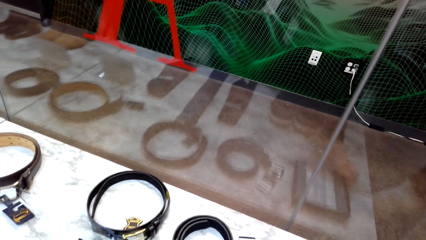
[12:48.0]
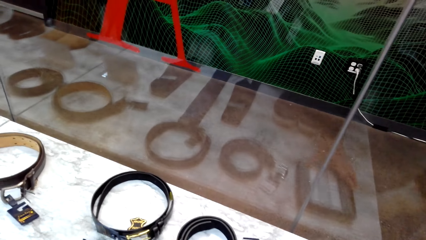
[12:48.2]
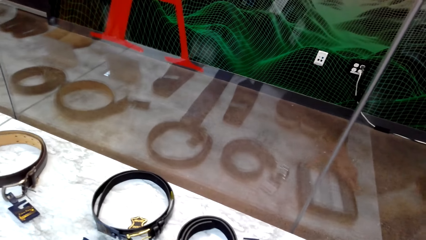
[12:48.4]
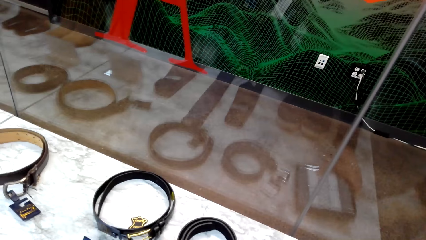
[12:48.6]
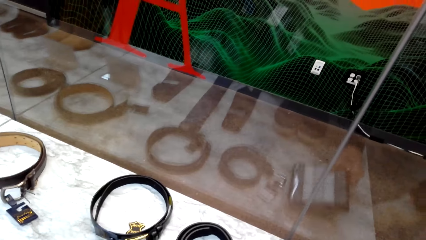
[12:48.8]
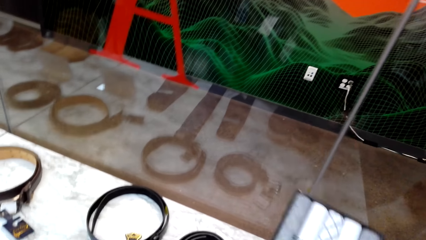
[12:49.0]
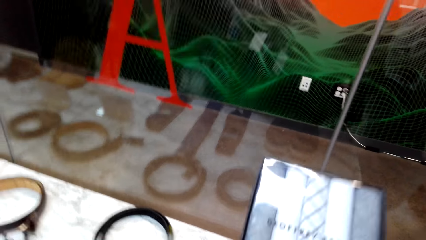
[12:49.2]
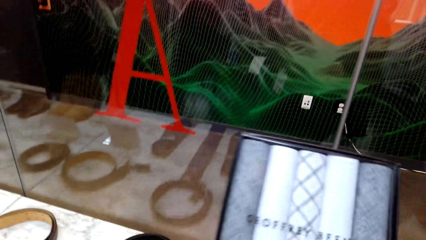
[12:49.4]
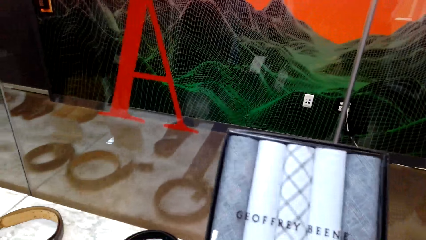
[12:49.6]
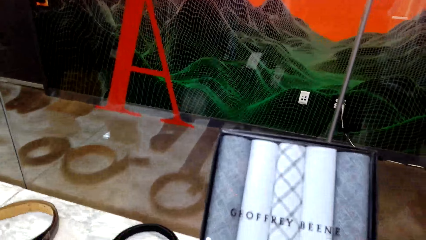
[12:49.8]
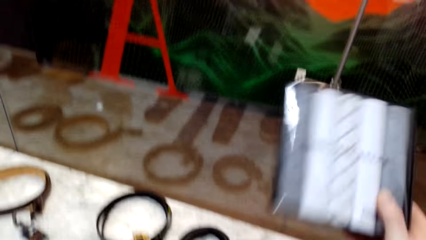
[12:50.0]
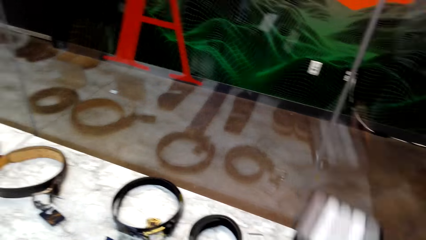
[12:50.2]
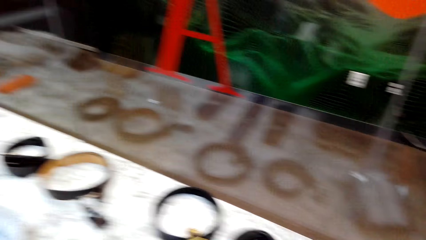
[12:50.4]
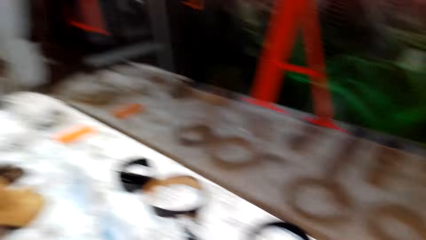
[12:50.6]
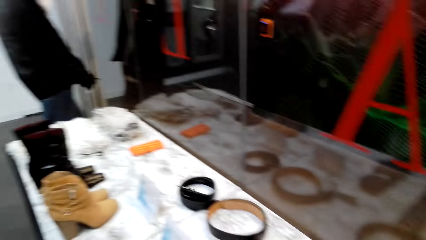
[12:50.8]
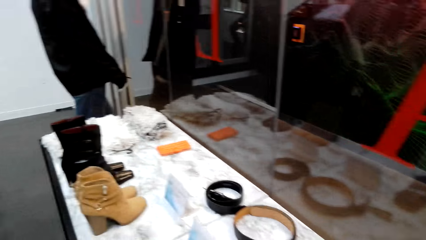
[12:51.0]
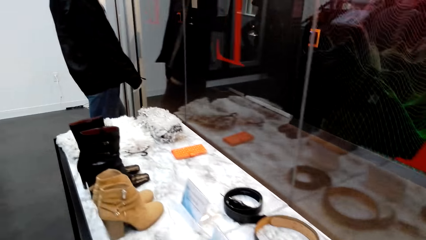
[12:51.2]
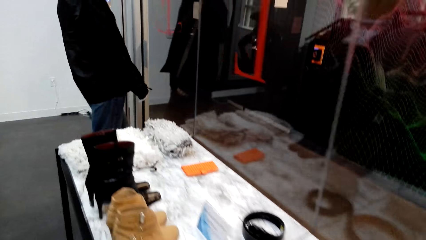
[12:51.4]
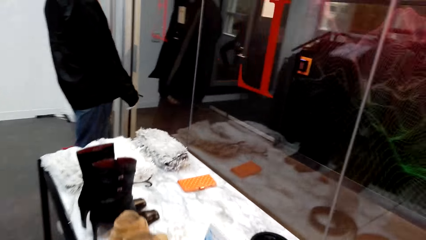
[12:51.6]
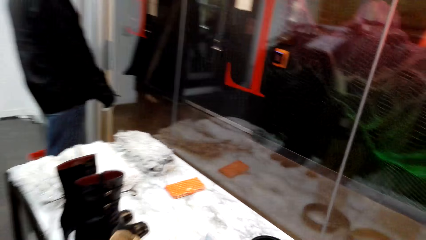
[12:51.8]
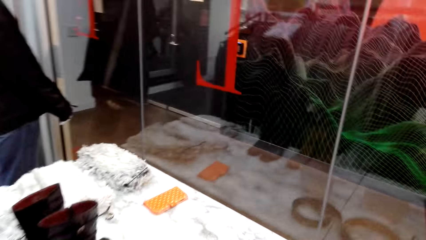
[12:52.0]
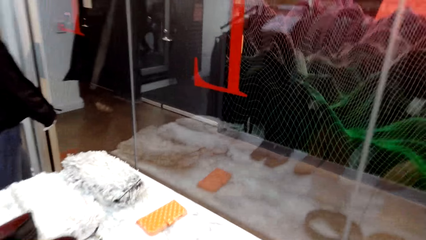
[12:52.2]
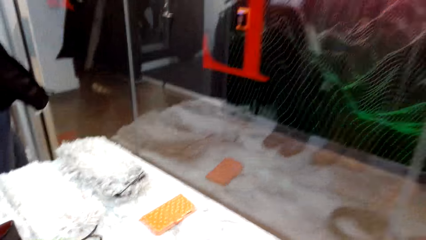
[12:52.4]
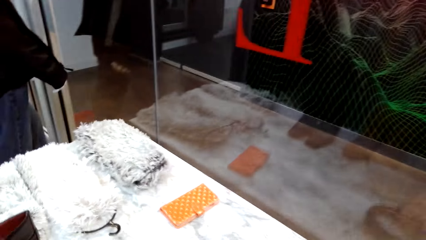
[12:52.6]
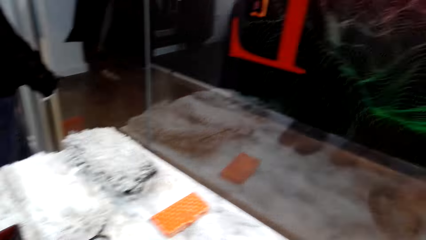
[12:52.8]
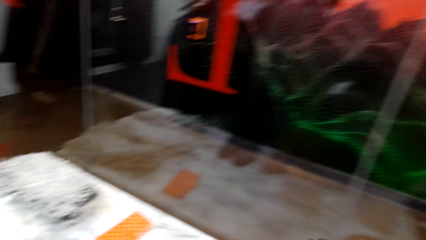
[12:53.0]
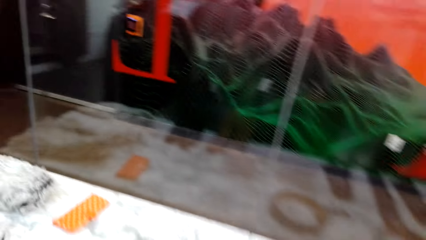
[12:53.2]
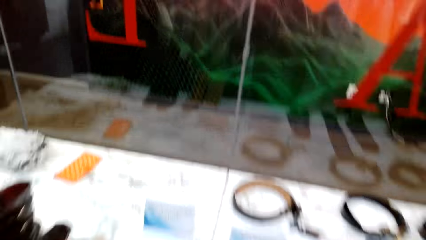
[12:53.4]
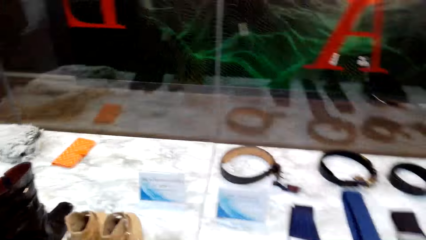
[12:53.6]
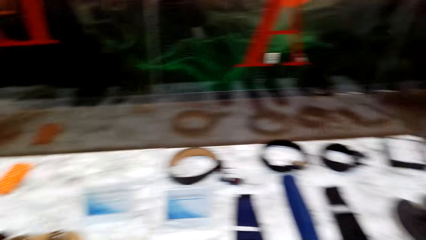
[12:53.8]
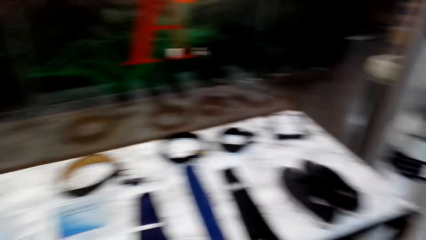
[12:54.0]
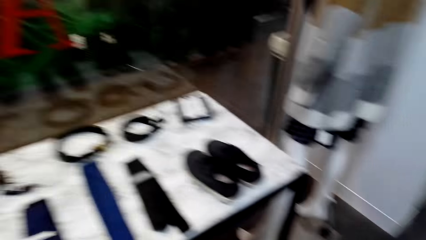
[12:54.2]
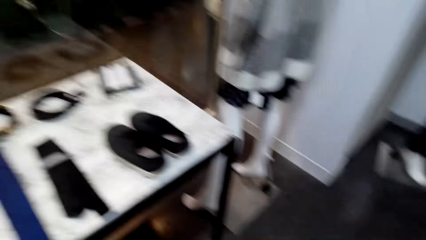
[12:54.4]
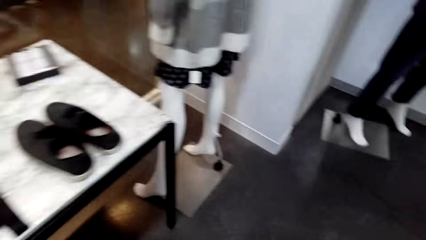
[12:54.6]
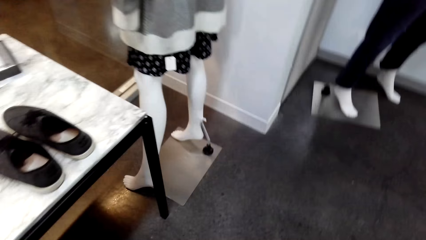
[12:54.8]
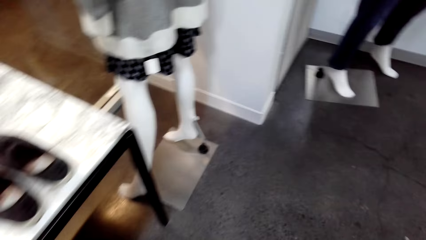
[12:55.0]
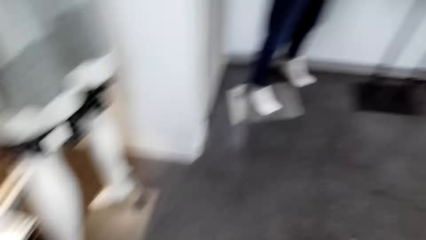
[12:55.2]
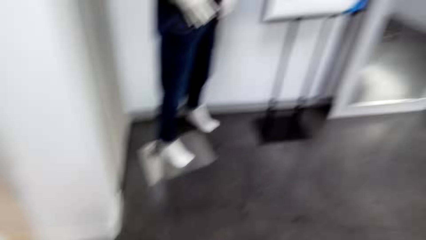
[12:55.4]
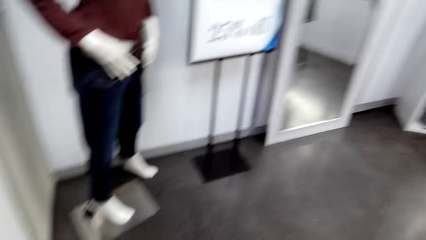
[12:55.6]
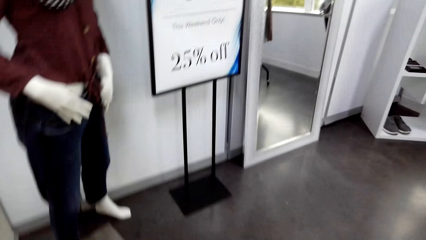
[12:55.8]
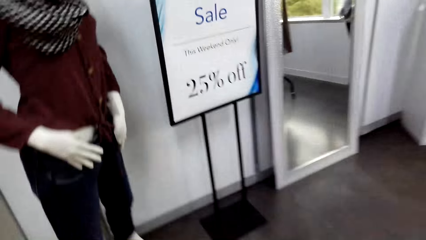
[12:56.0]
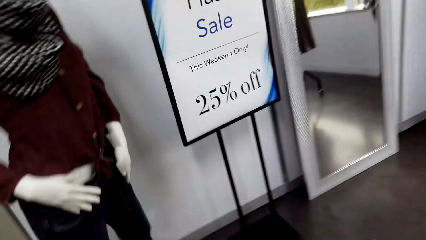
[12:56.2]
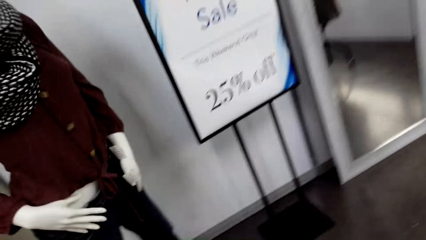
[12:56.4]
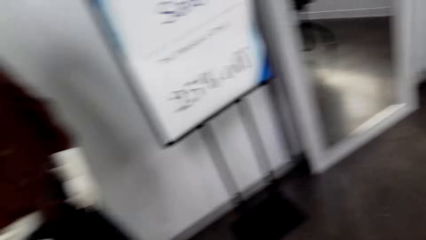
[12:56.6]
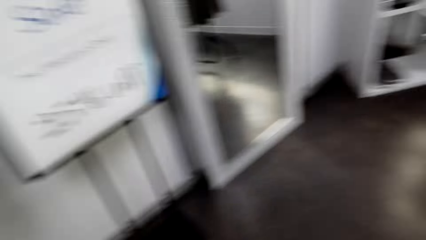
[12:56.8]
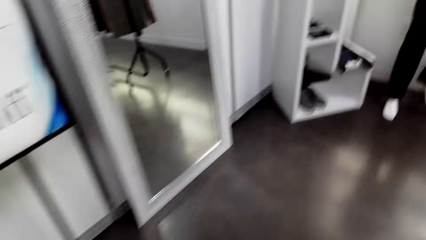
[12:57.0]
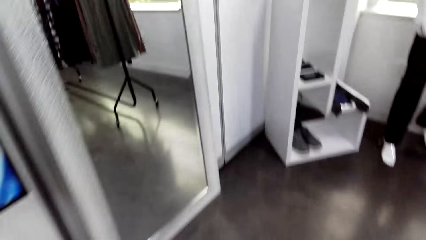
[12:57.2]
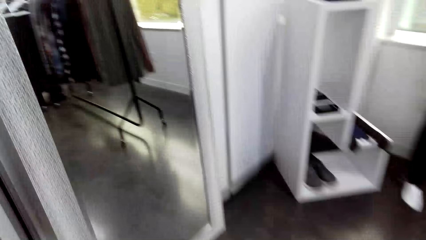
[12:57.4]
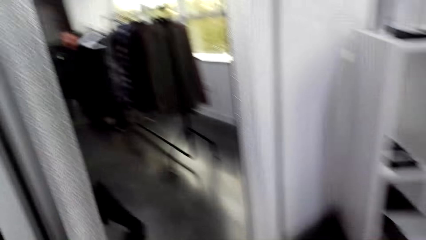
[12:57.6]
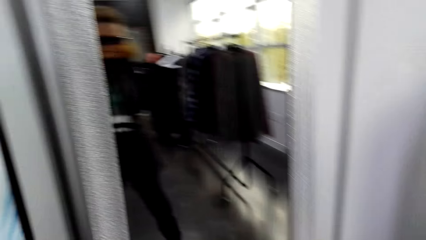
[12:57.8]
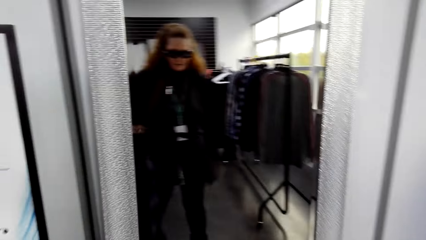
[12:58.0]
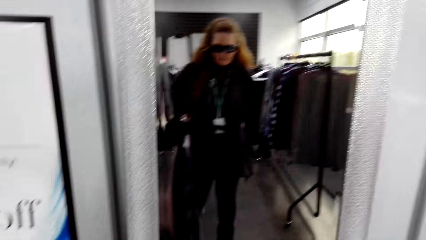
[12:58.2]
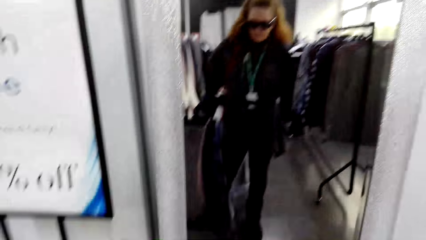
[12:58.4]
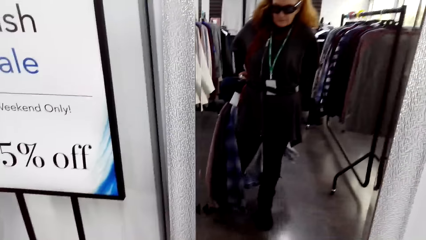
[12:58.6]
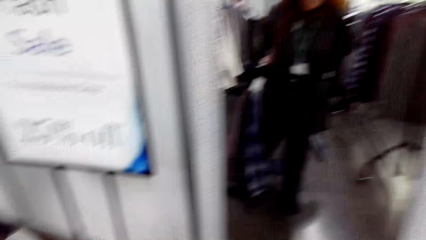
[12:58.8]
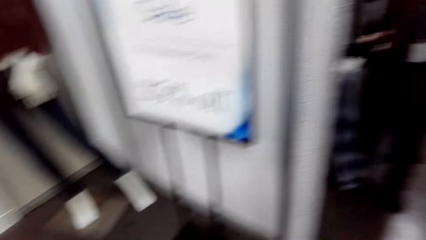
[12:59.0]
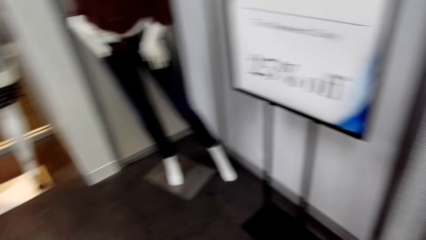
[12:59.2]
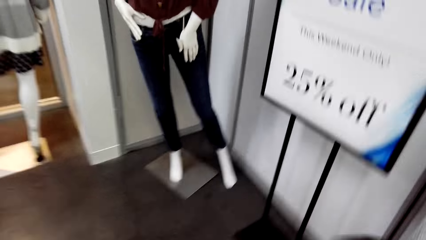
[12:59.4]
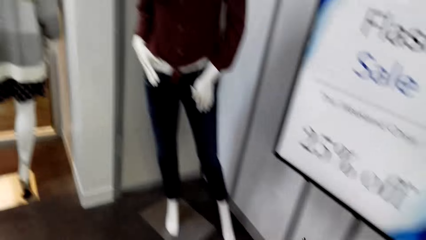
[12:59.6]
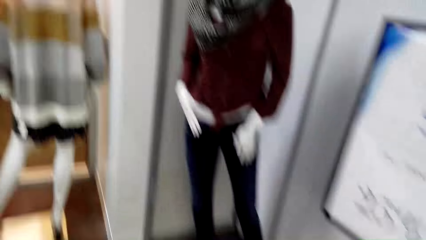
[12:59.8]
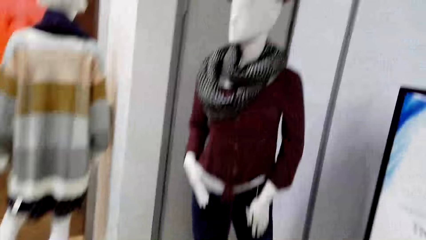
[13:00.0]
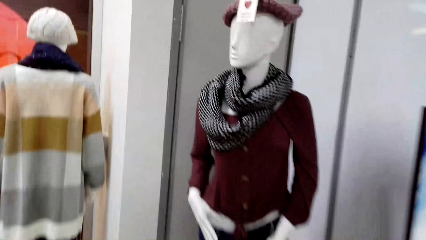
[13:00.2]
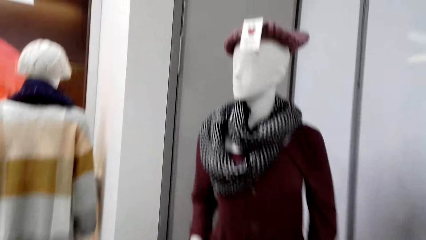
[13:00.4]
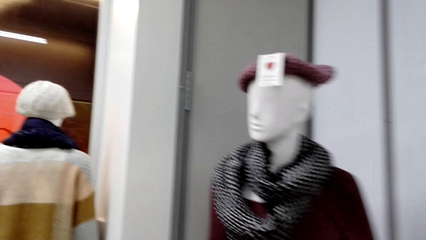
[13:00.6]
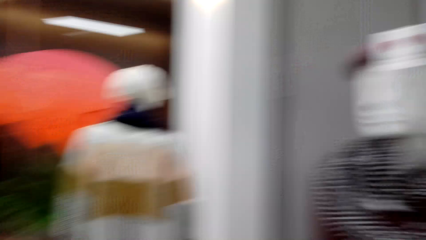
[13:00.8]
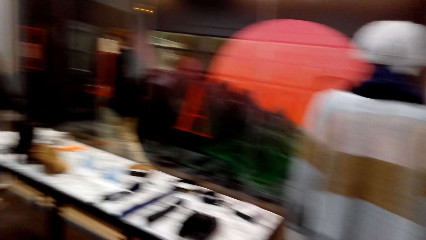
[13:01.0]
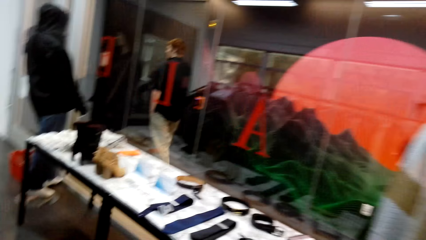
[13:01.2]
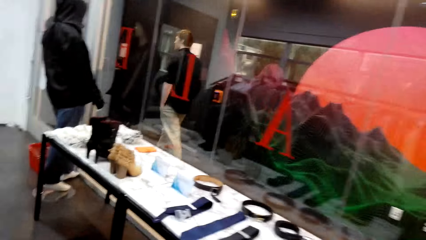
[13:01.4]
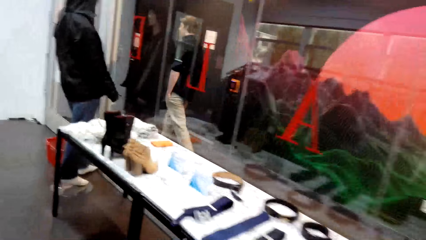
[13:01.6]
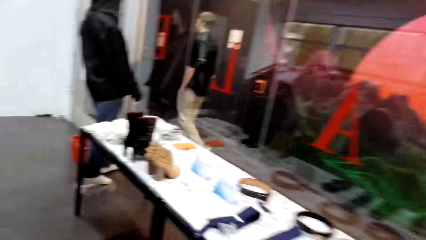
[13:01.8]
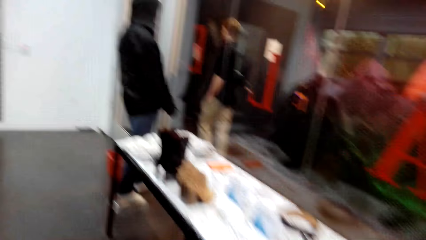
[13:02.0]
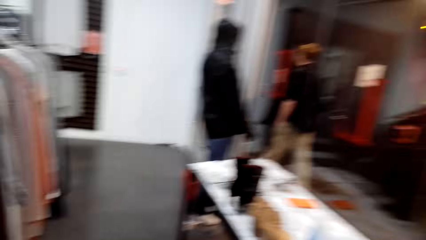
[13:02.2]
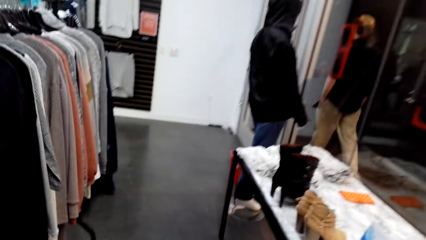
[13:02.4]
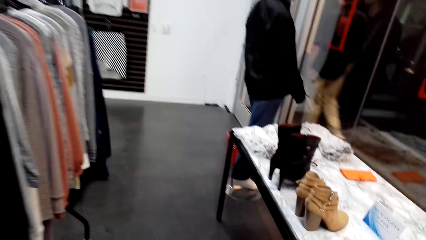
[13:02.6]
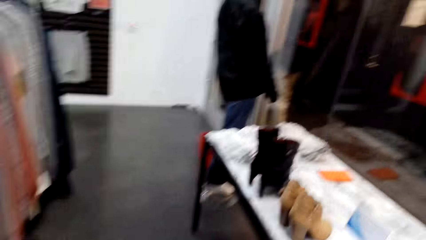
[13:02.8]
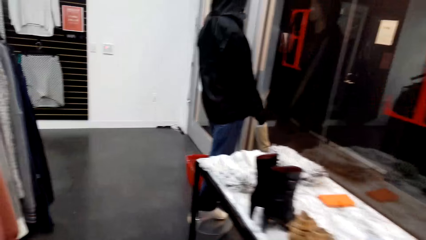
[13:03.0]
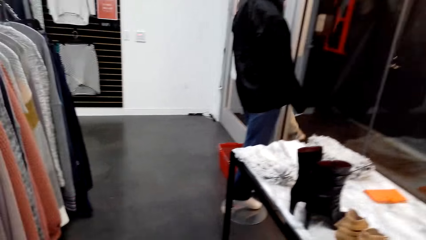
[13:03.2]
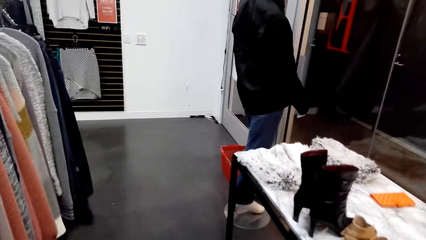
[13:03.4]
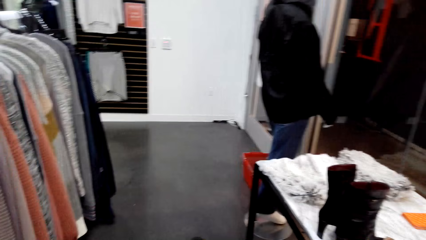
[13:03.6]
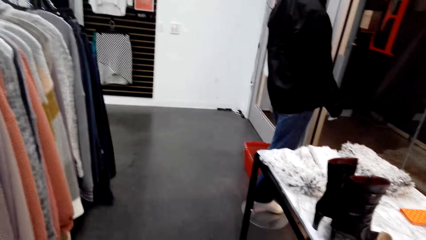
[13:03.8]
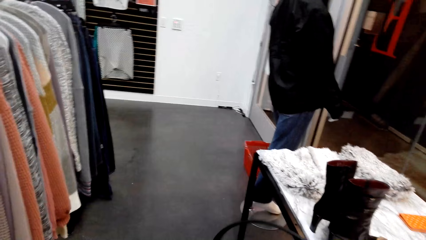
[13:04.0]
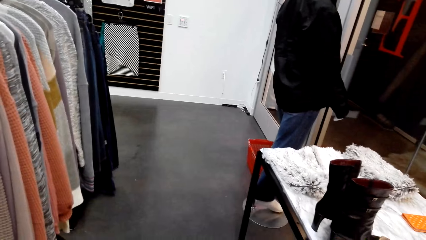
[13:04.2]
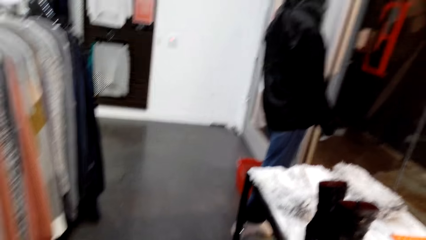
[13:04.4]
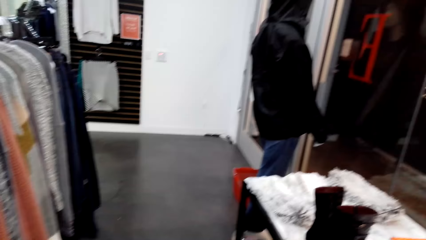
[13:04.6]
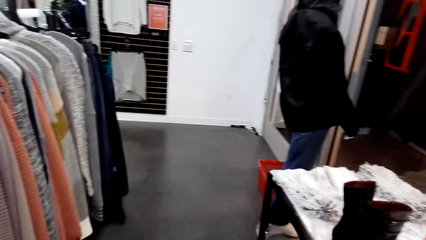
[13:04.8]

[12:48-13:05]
The camera wearer picks a box. A woman picks a clothes box from the table. The camera wearer puts the box on the table. The woman throws the clothes box with the right hand and moves around the room. The camera wearer moves around, looks at the mirror and moves around.
